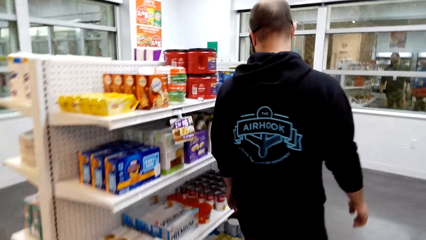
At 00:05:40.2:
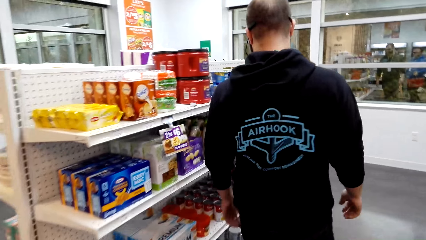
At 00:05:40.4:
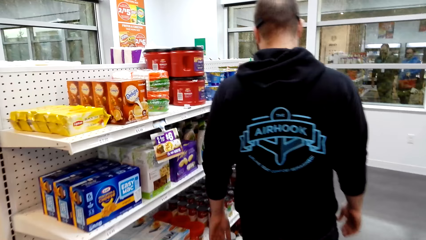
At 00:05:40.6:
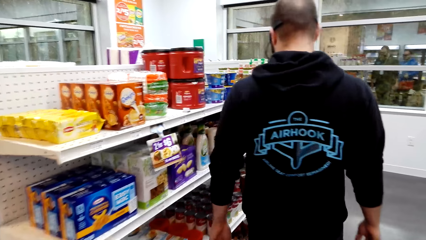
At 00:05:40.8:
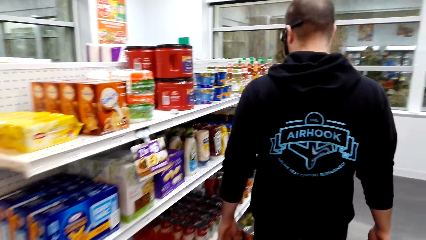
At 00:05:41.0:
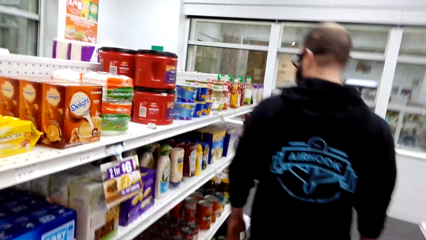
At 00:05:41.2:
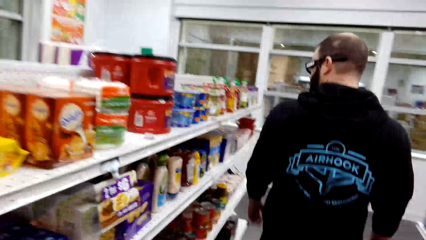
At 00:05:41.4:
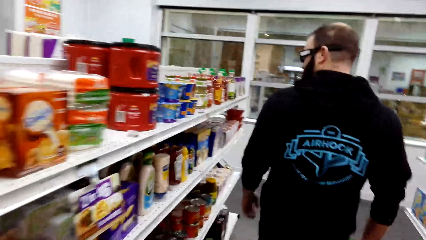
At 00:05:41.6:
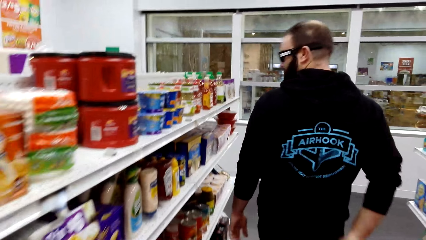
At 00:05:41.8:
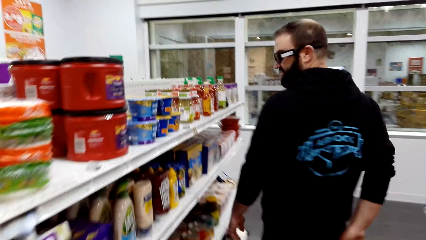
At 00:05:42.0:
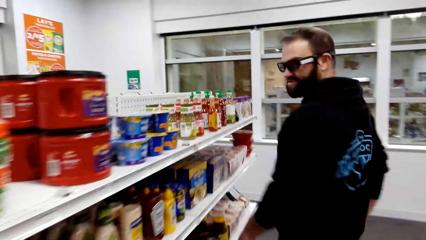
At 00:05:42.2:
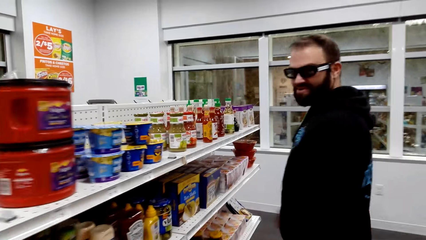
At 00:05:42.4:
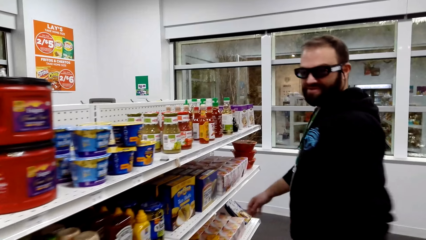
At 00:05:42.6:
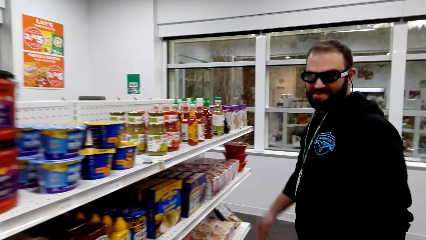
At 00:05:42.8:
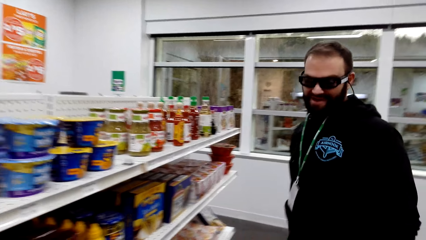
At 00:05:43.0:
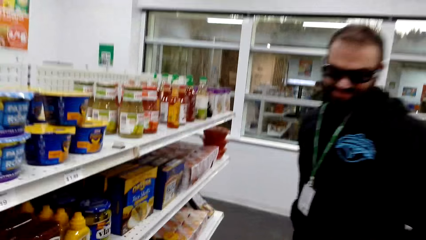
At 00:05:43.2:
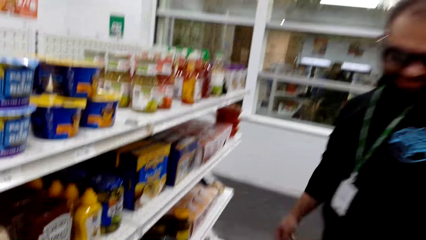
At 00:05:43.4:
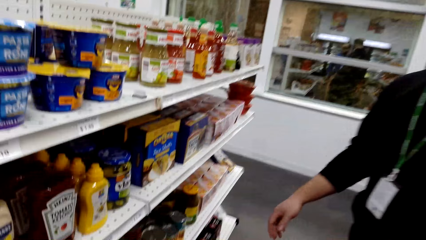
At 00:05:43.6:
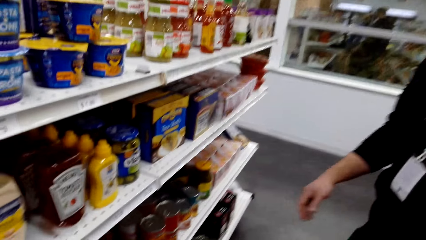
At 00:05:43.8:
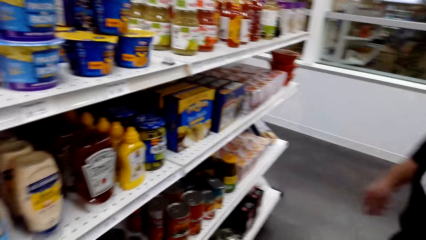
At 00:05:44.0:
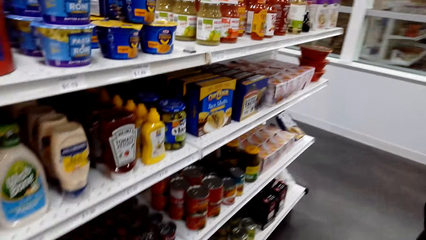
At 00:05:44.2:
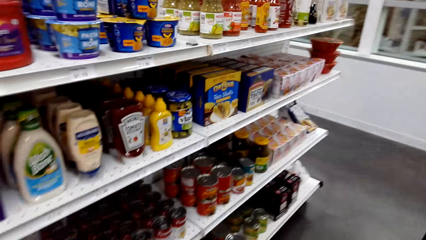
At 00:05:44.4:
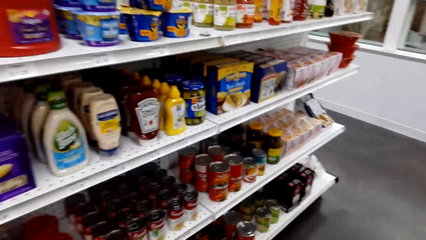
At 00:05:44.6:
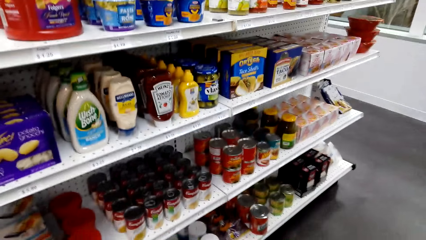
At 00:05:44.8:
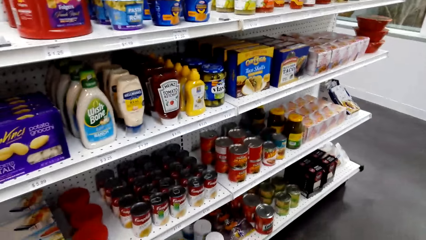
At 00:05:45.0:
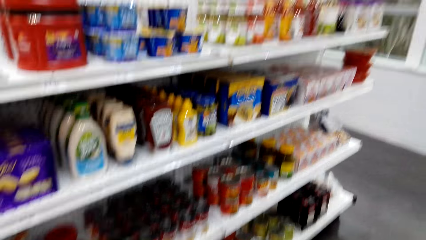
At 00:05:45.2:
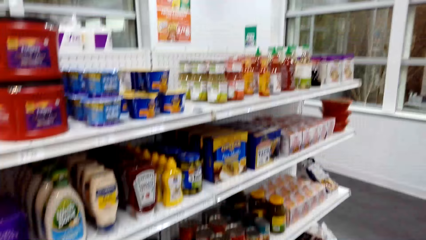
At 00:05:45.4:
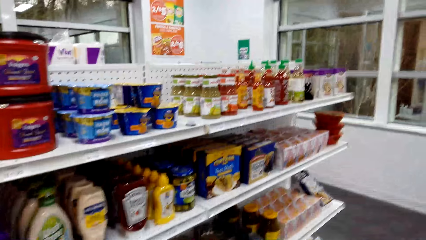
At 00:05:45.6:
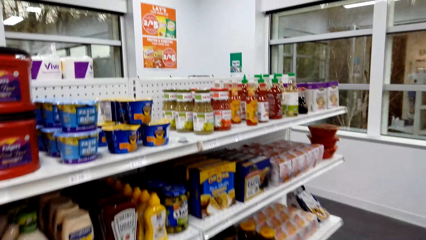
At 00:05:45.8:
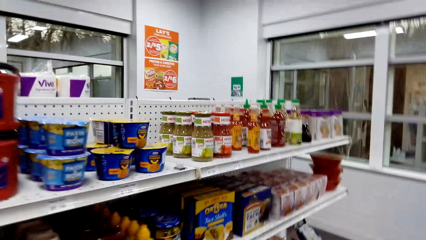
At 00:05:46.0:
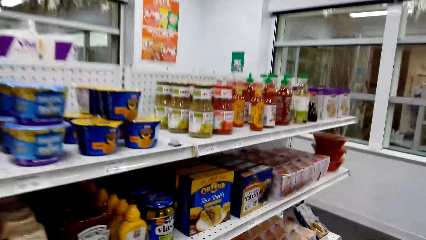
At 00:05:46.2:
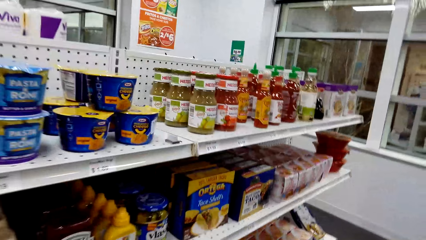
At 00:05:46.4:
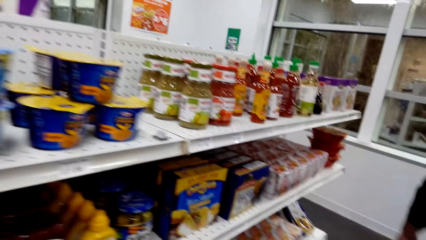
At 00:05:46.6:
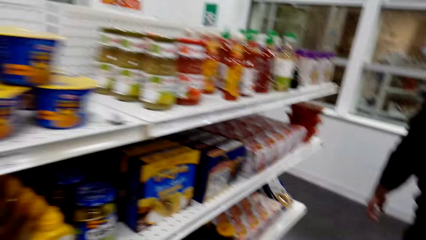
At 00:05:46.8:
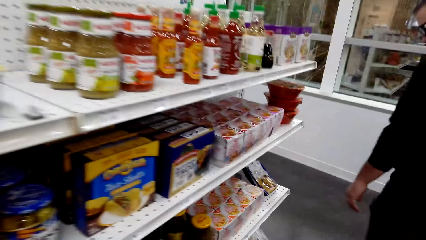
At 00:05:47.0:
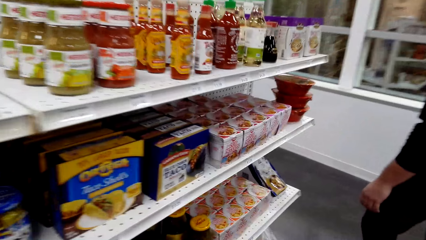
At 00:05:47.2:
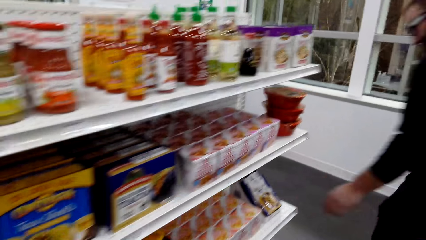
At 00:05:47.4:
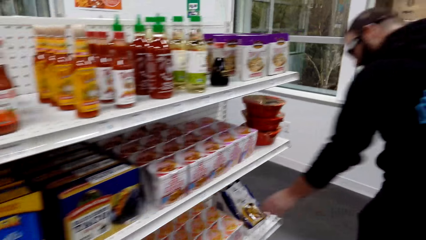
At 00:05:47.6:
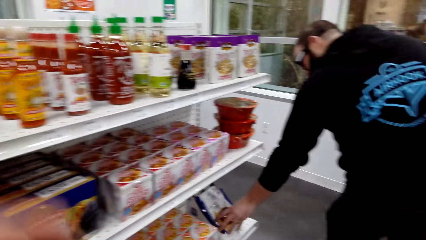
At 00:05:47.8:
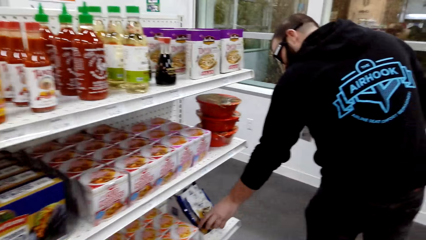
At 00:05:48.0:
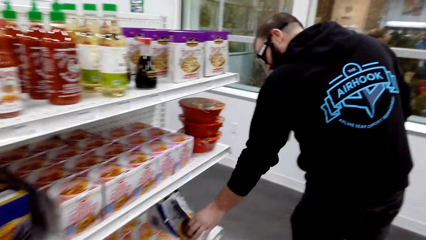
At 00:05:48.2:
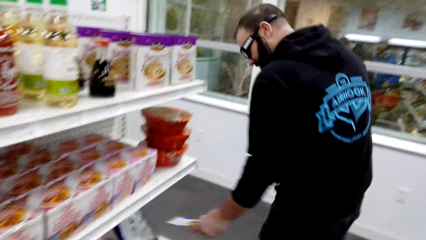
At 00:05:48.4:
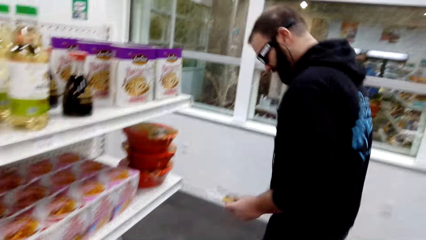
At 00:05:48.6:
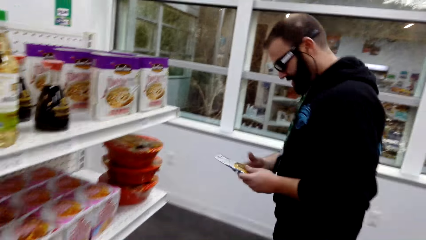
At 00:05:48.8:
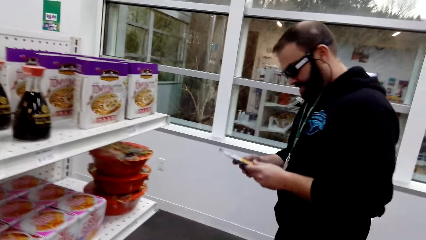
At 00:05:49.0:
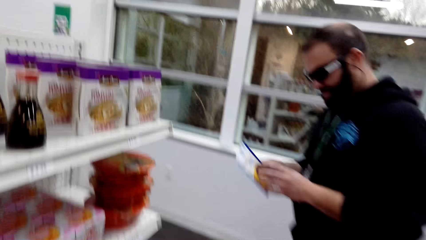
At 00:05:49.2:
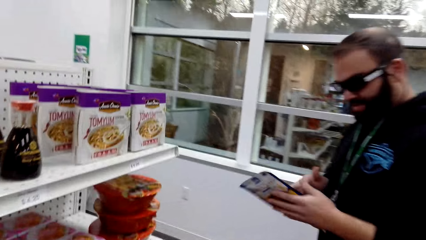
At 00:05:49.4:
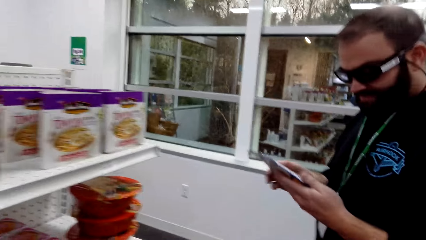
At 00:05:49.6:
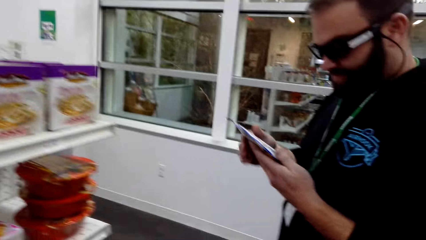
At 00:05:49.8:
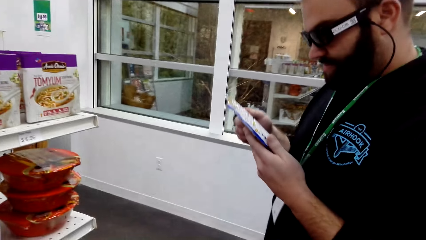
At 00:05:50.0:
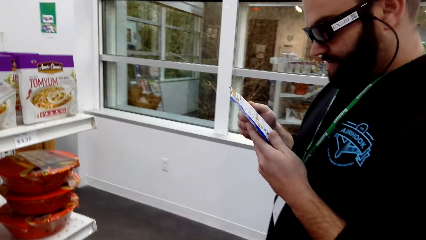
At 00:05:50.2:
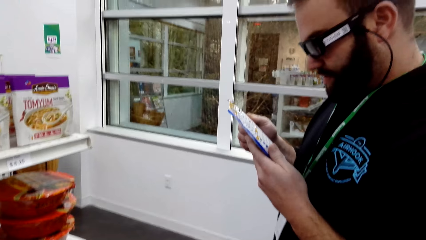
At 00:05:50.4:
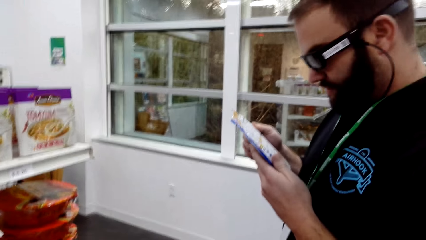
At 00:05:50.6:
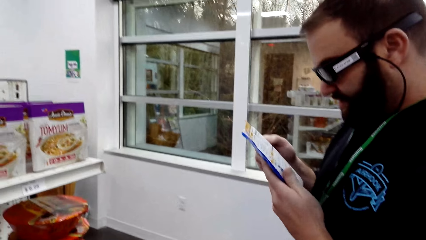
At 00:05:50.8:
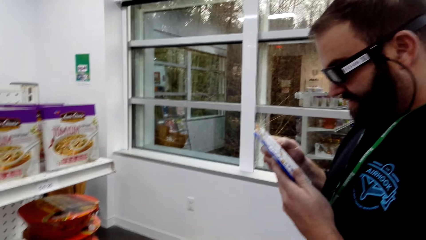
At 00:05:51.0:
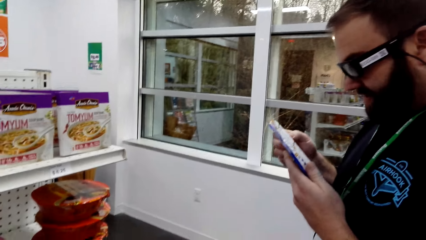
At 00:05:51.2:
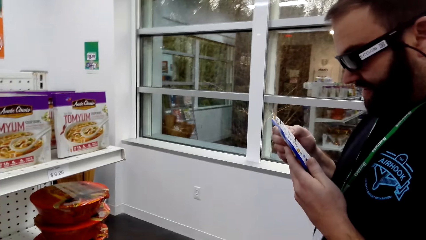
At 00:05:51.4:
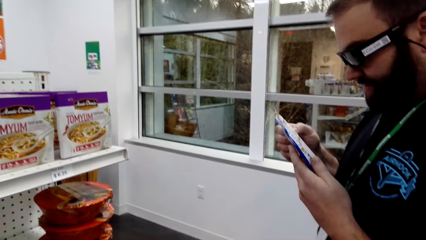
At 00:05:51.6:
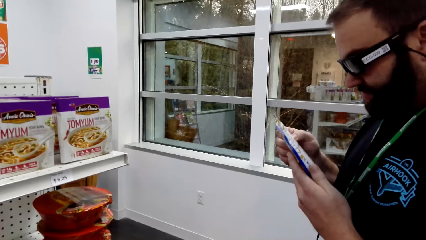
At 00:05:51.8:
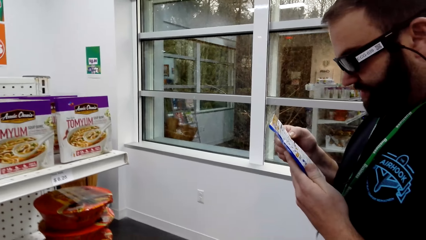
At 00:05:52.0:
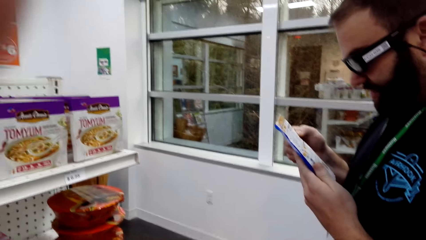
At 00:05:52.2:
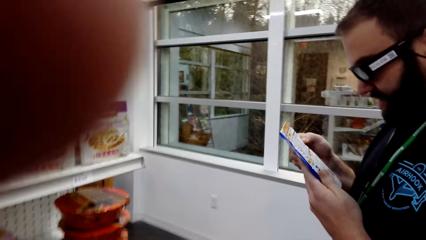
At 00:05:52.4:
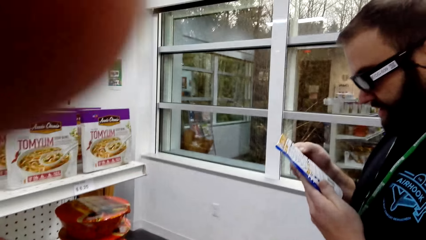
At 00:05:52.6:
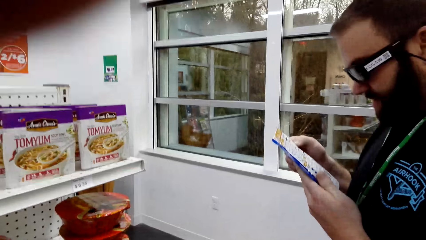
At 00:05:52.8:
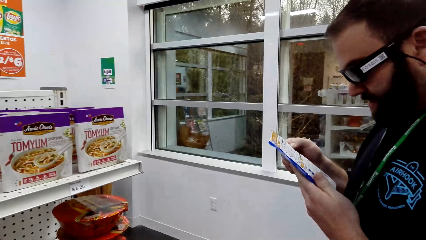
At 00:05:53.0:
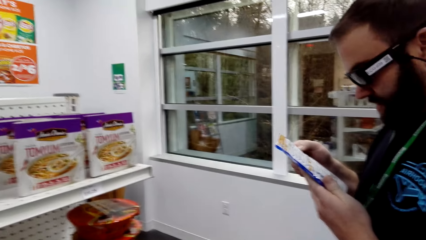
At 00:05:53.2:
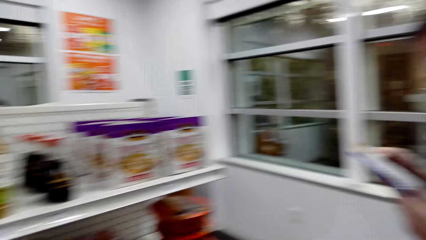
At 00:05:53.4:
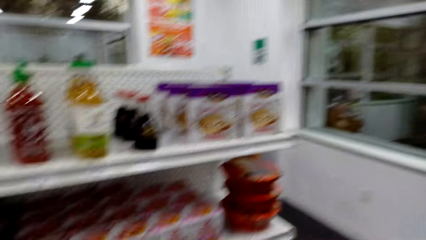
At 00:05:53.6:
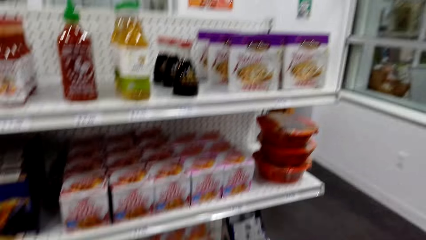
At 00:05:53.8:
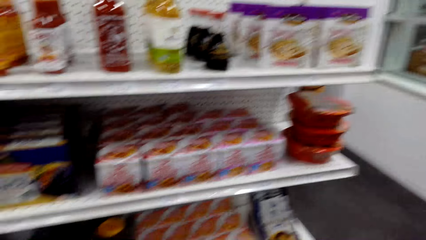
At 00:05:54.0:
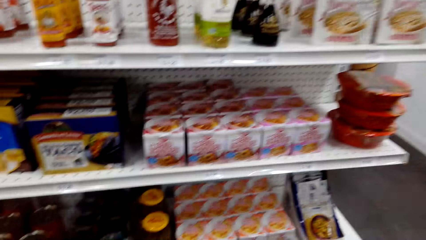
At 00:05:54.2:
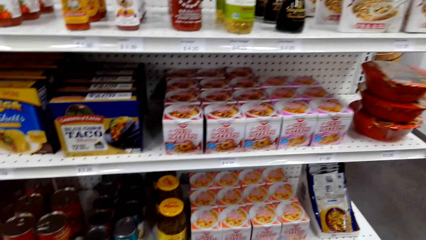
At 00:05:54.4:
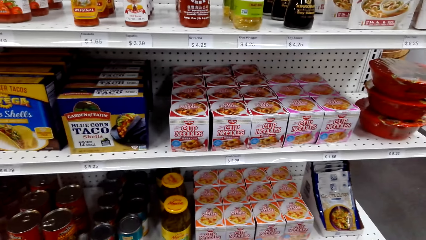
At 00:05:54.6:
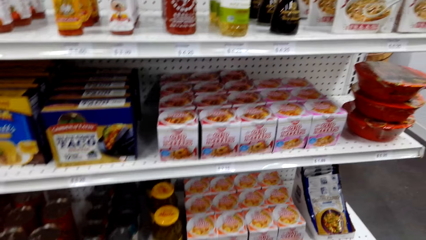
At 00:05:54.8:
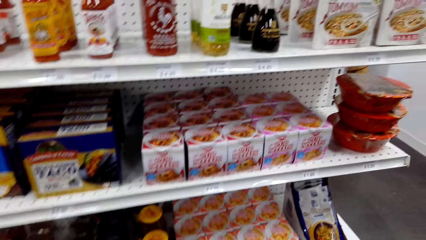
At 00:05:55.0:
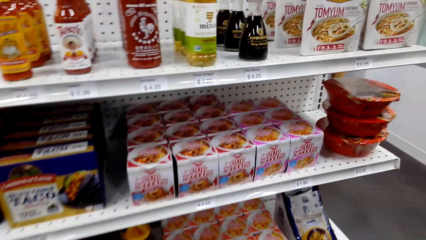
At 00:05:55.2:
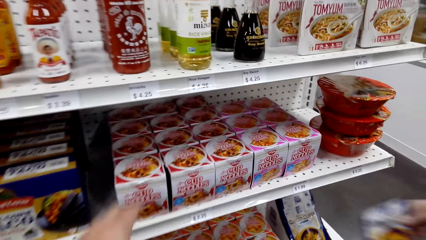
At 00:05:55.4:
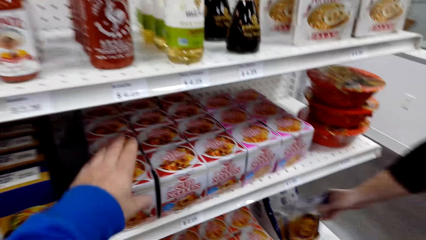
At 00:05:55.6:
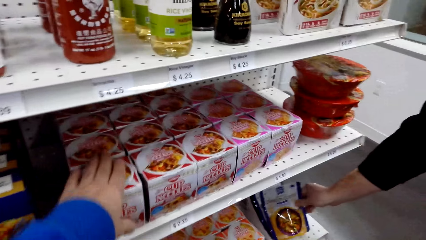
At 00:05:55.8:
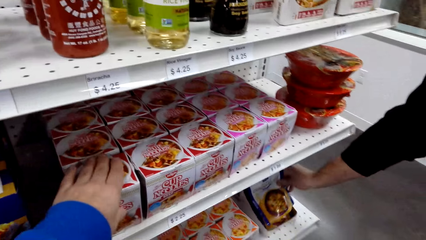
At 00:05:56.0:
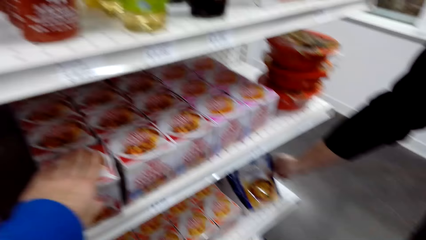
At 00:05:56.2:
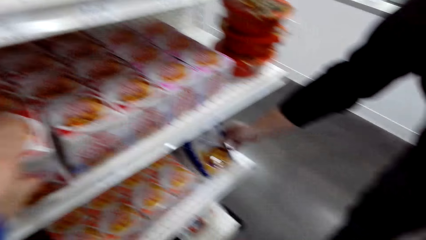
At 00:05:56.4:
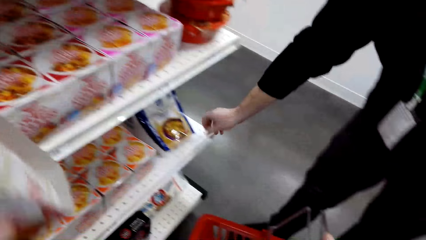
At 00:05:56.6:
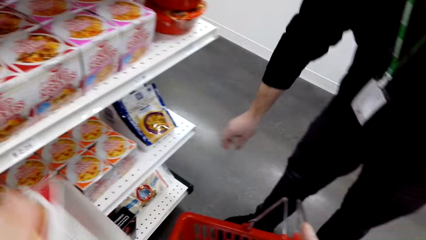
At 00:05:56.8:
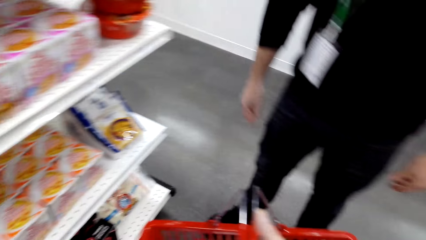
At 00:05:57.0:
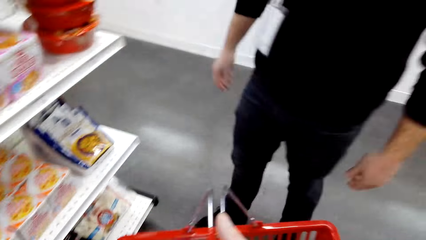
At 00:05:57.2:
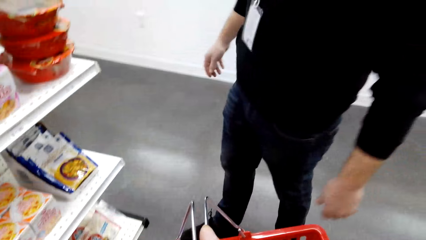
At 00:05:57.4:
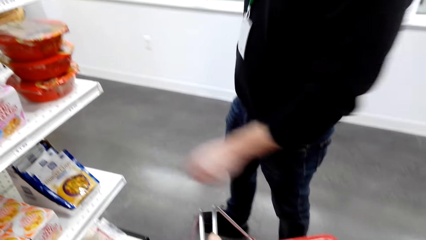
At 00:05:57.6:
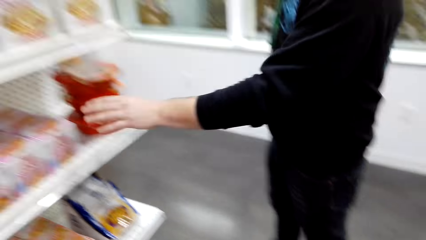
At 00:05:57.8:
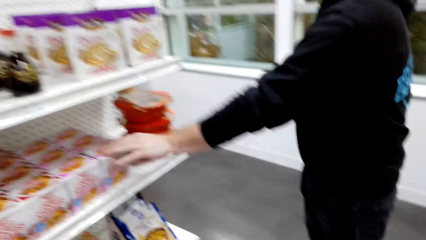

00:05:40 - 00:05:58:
A man turns back. The camera wearer dialogs with a person. The man moves around. The camera wearer walks around the store shelf. The man picks something and looks at something. The camera wearer dialogs with the person. They raise a hand, look around the store shelf, and pick a cup of noodles. The man puts something on the shelf.
